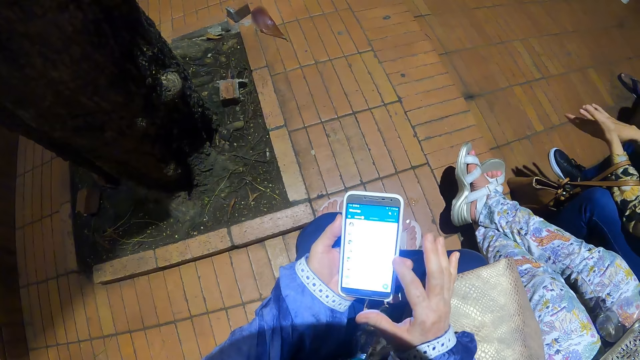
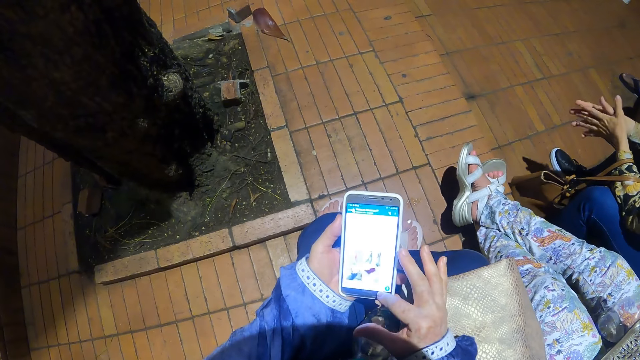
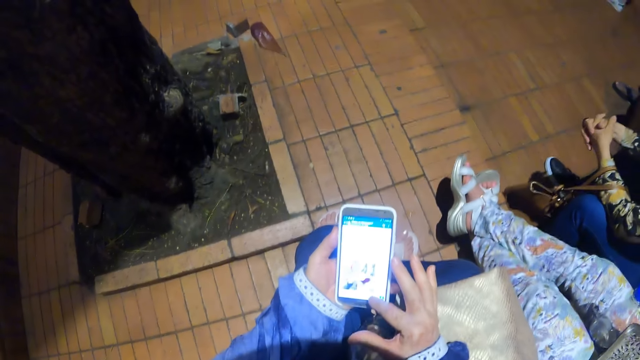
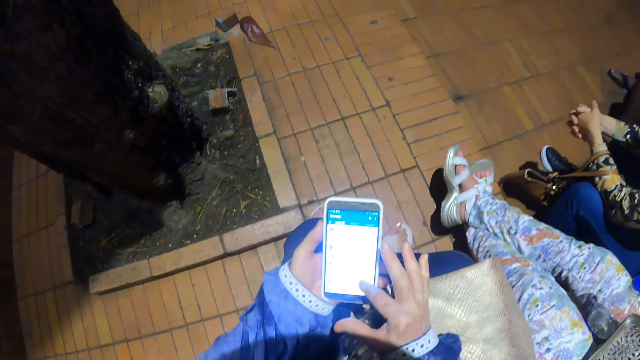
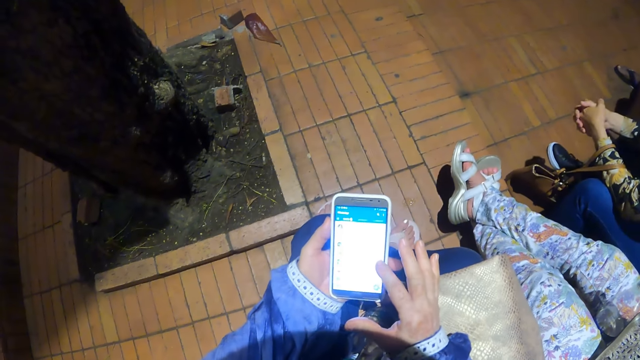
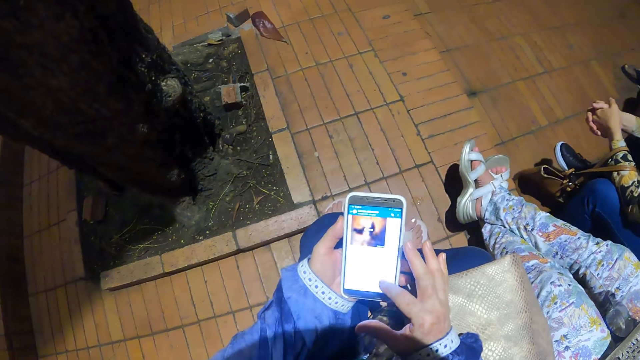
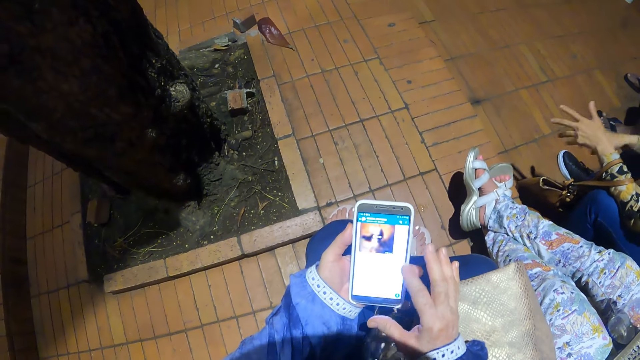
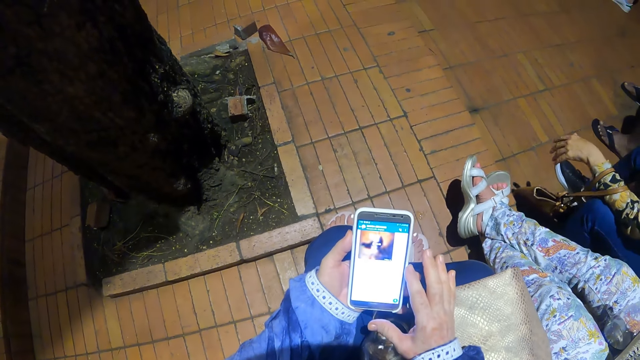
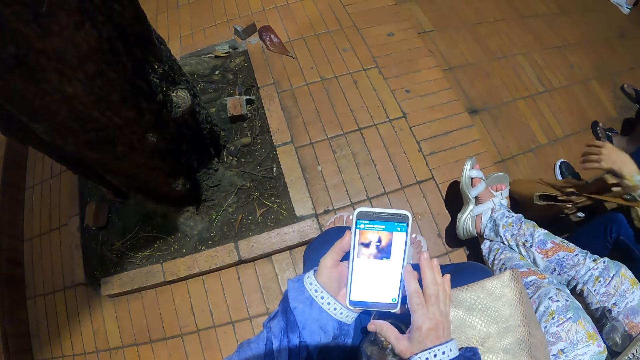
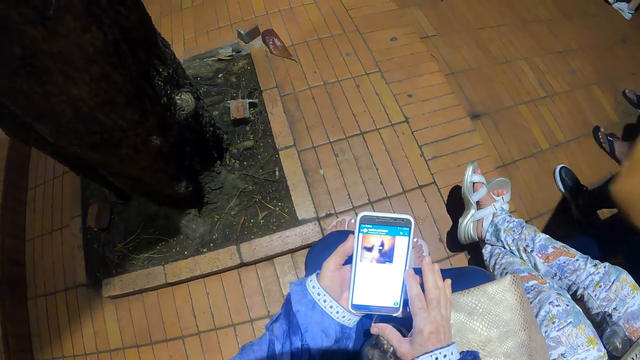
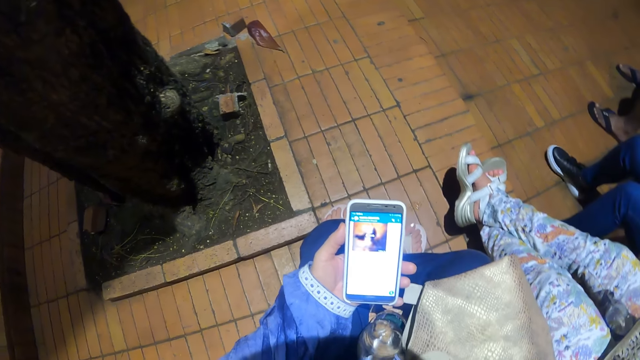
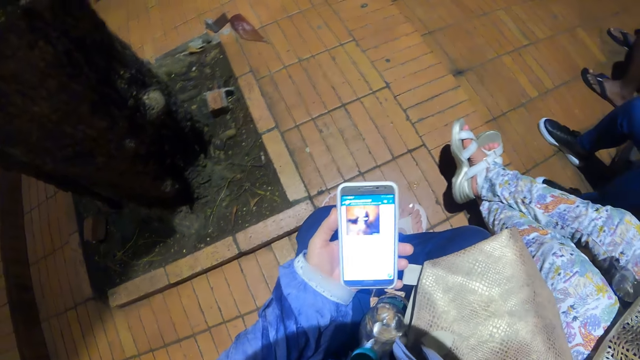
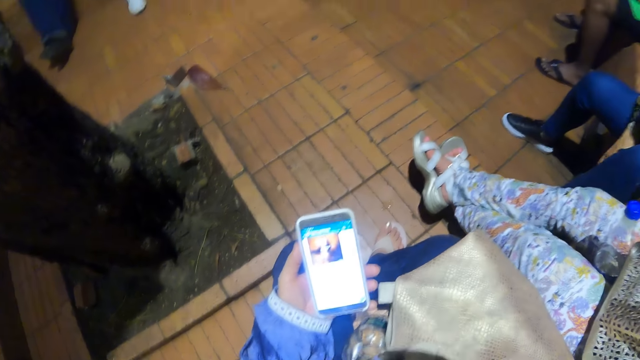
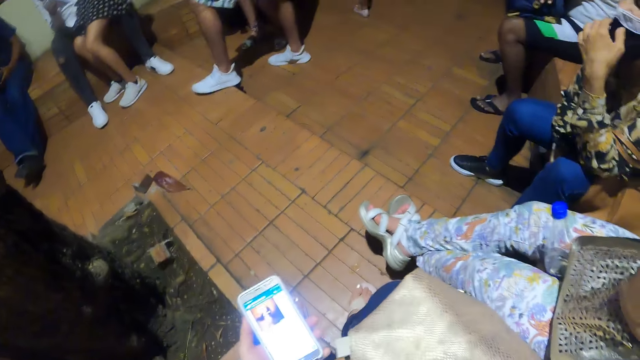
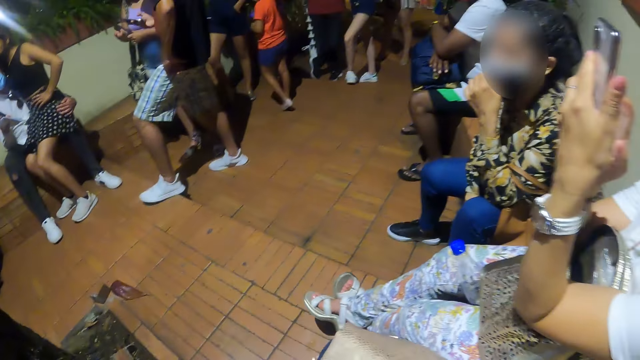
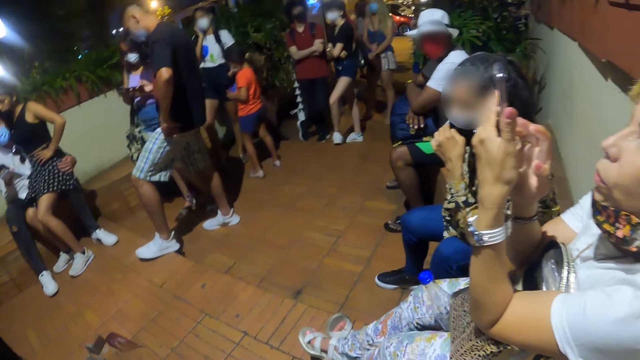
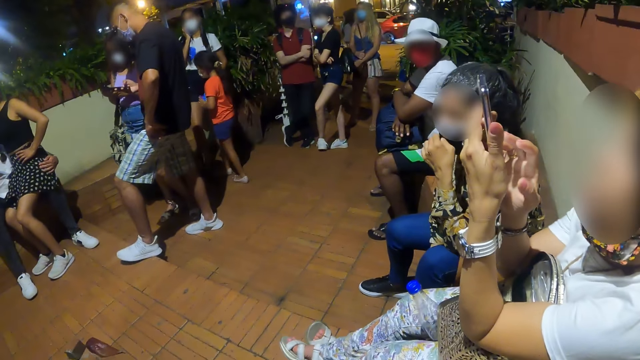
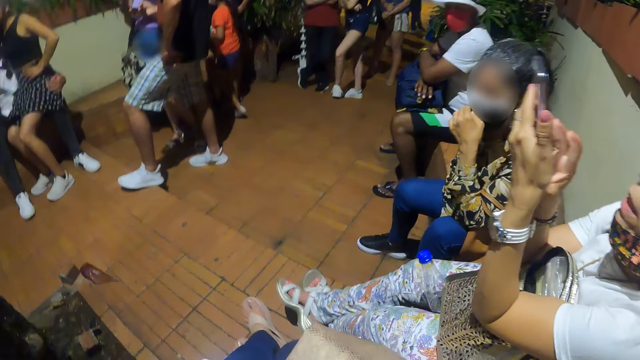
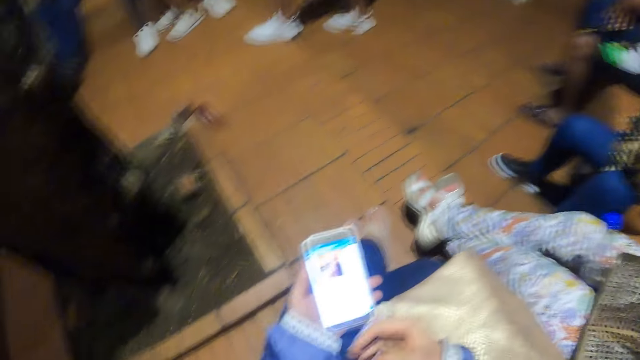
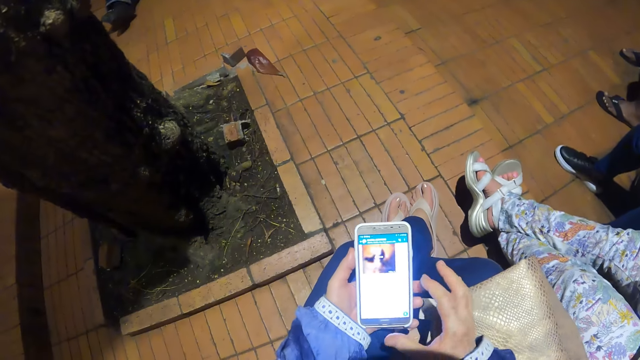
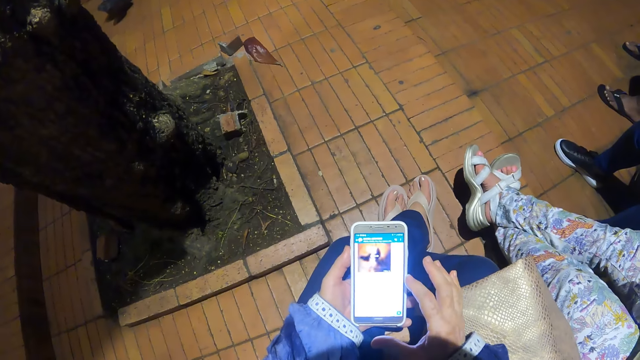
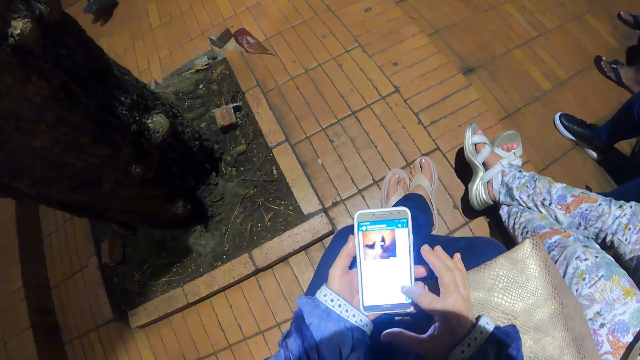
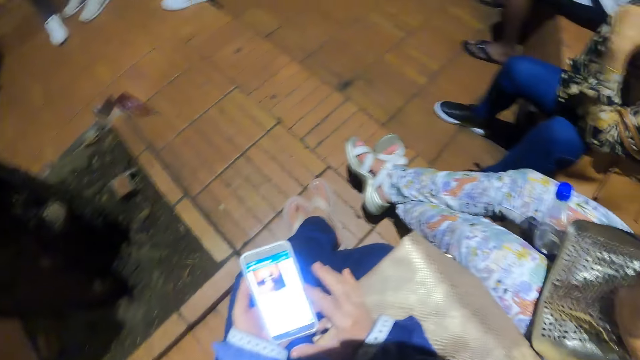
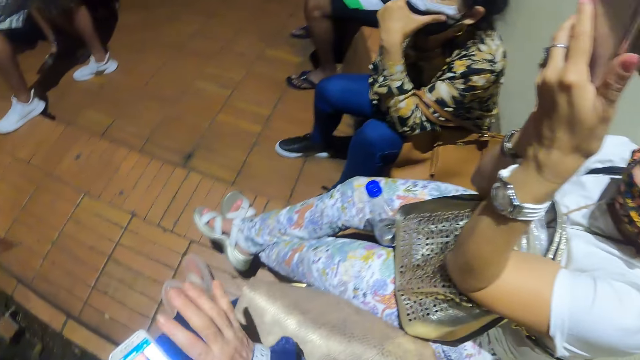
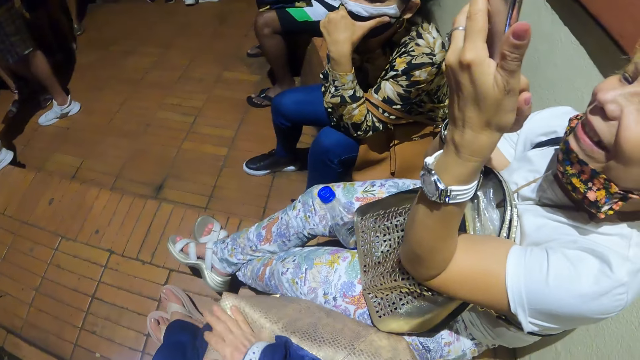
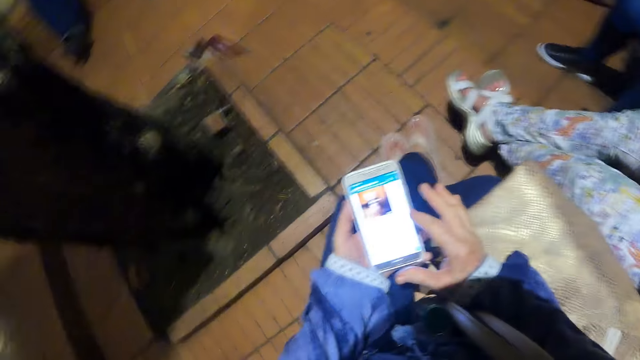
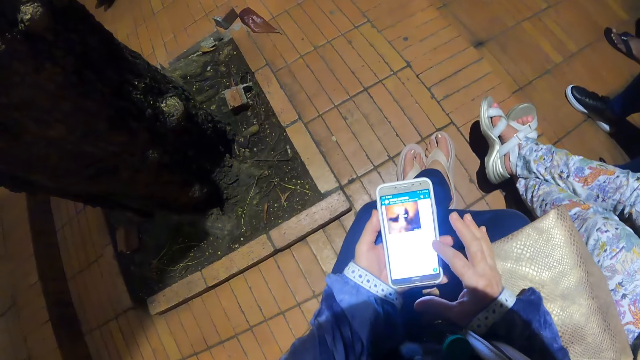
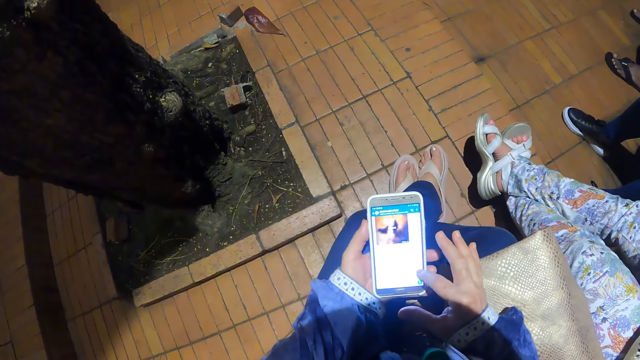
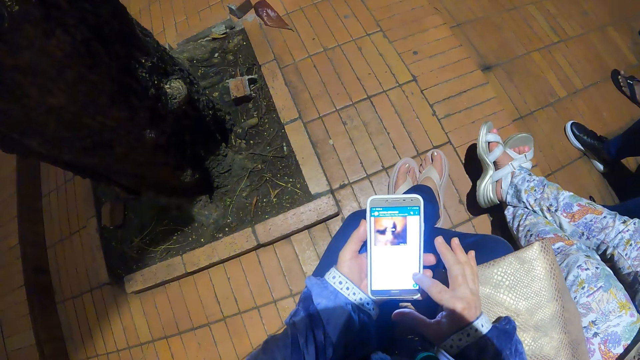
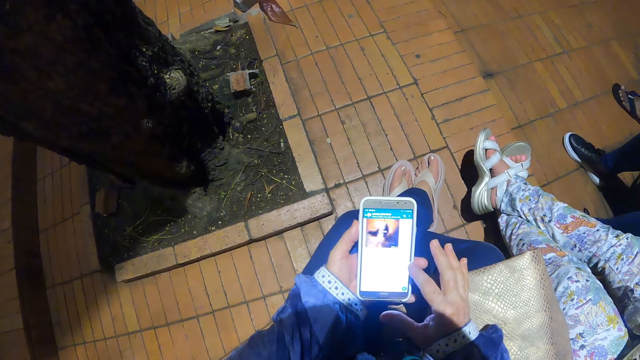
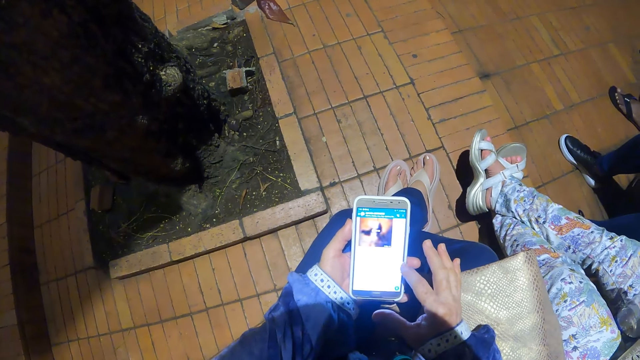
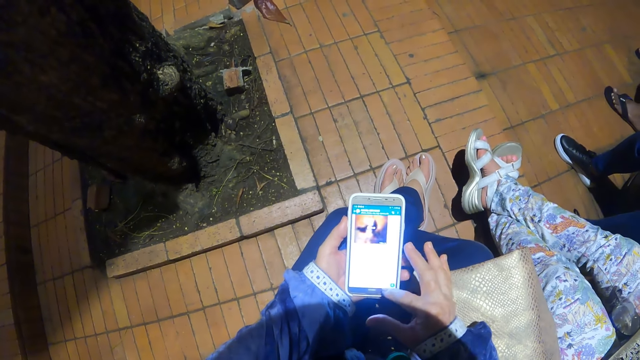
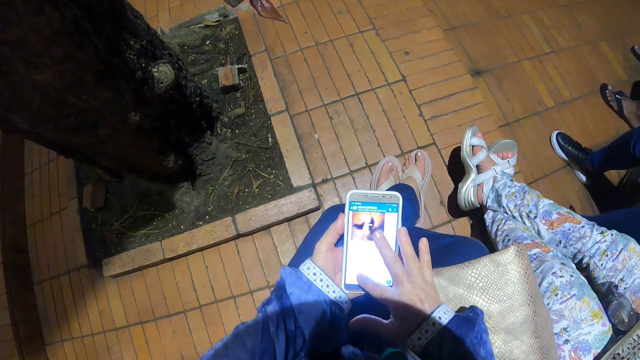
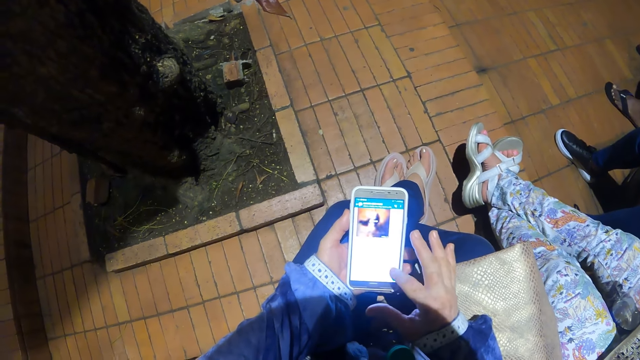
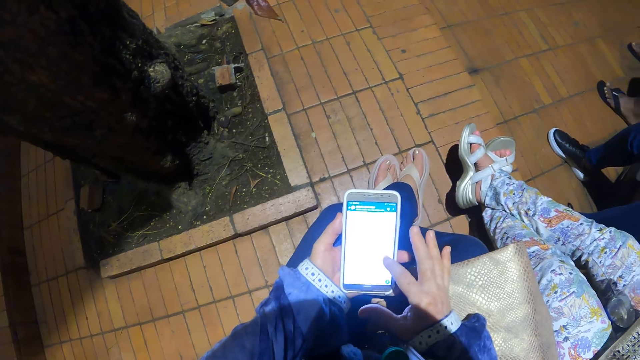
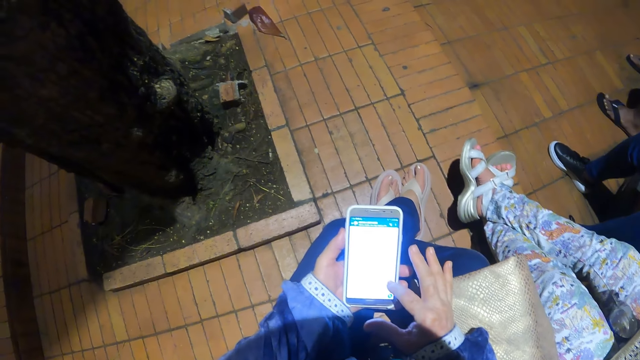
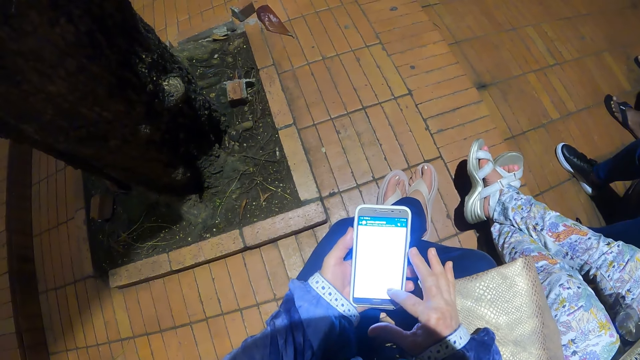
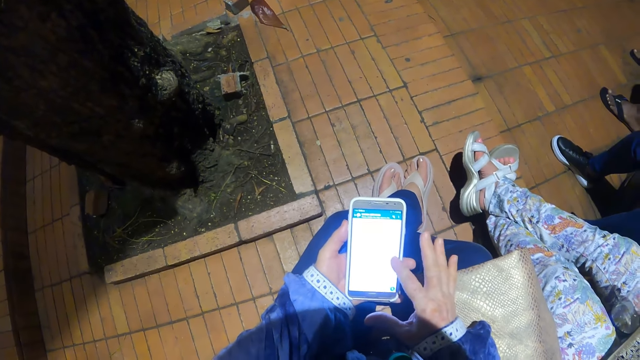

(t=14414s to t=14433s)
The camera wearer moves their hand away. They look around. A lady operates a phone. The camera wearer uses the phone. They look around. They use the phone.

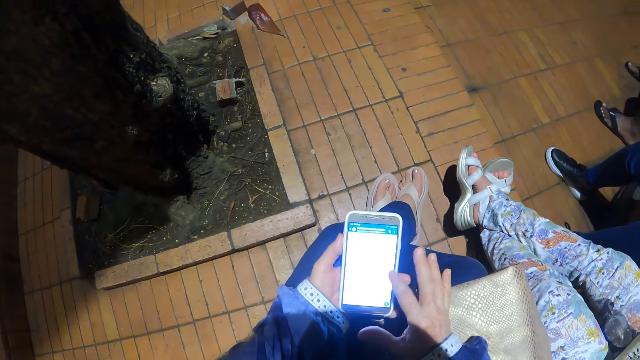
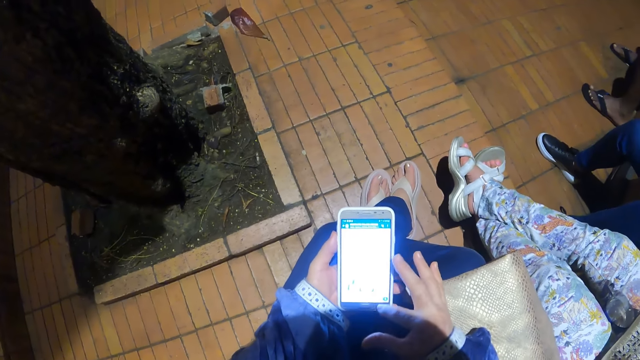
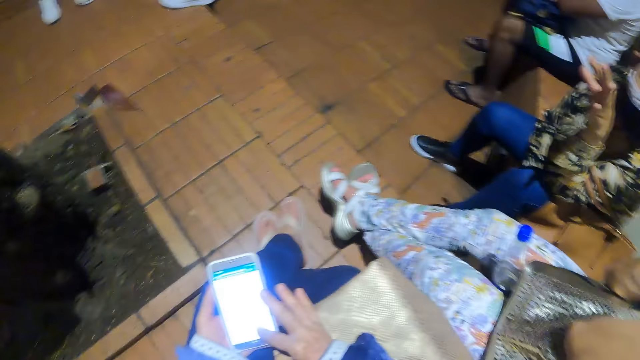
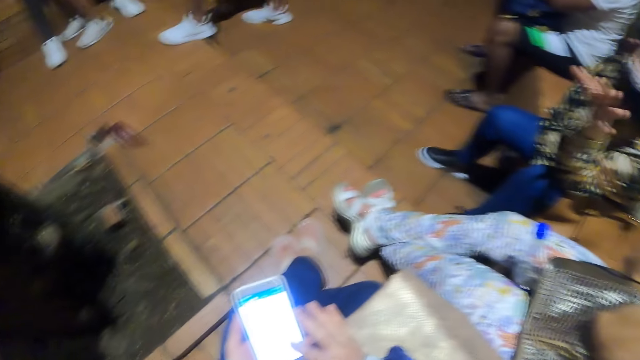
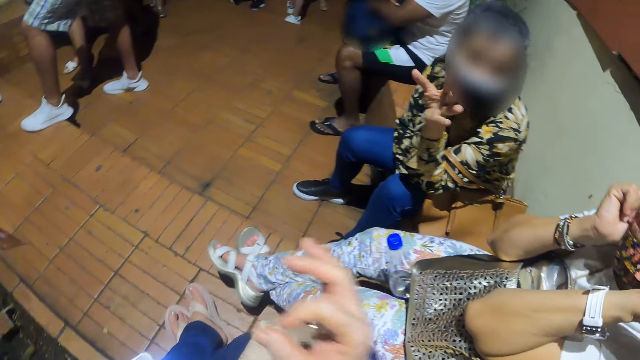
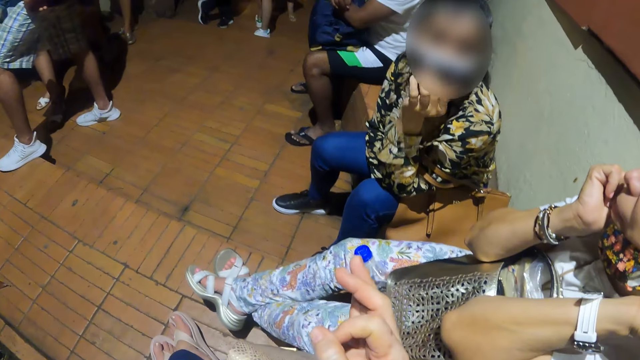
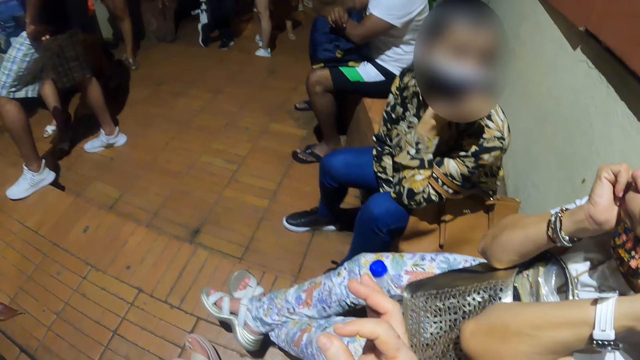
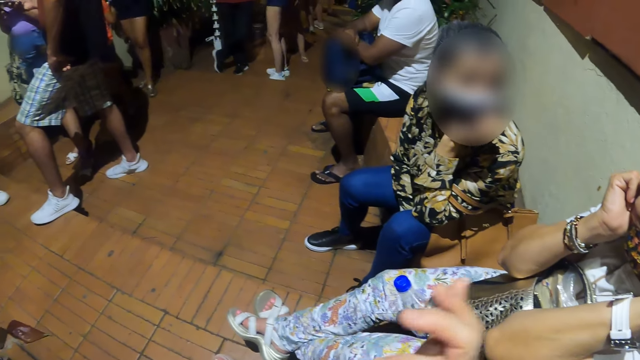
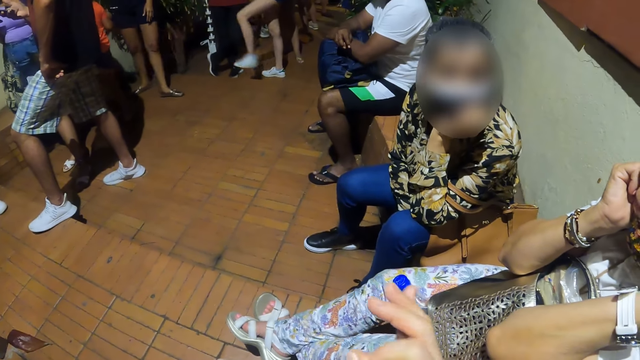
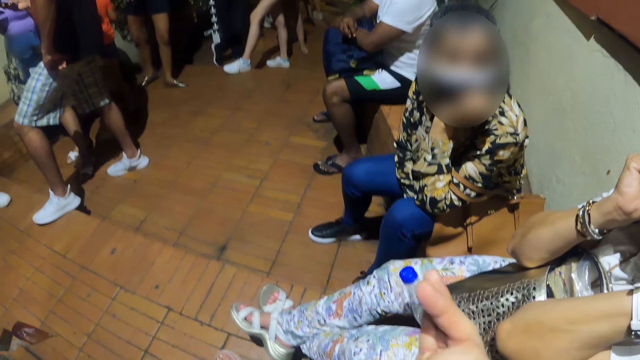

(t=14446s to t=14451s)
The camera wearer dialogues with a person. They sway their hand.
